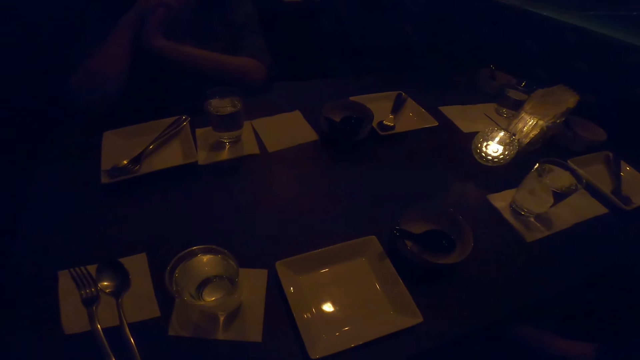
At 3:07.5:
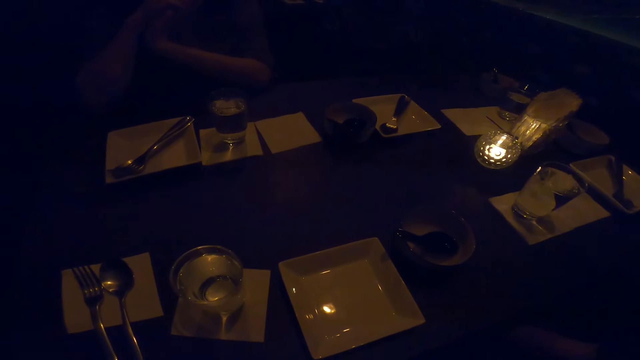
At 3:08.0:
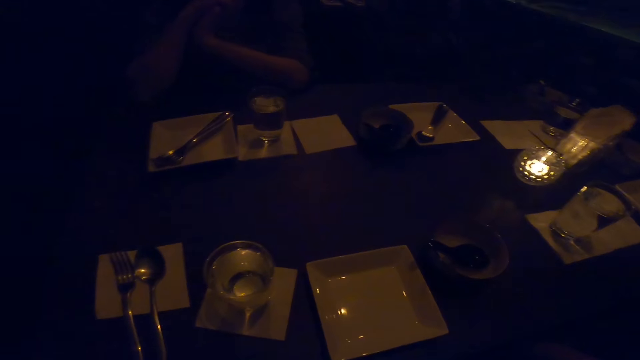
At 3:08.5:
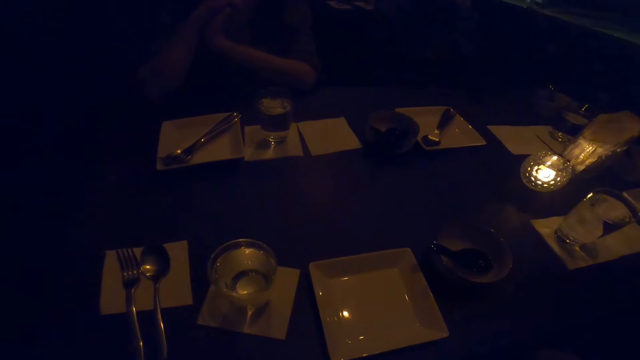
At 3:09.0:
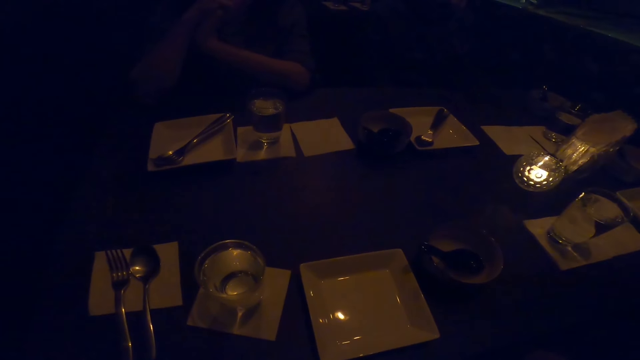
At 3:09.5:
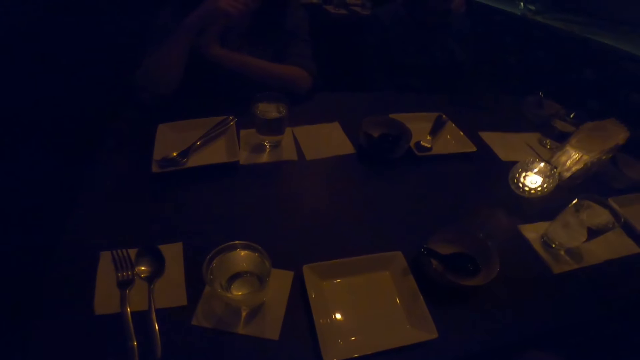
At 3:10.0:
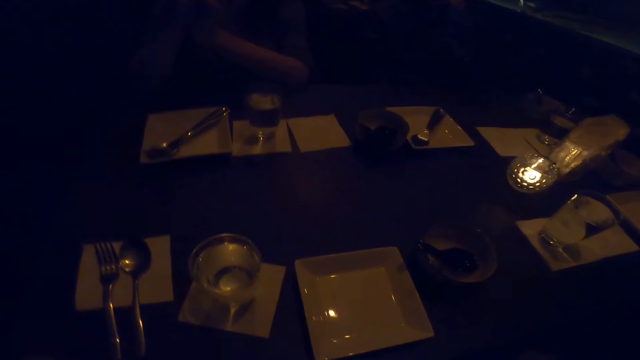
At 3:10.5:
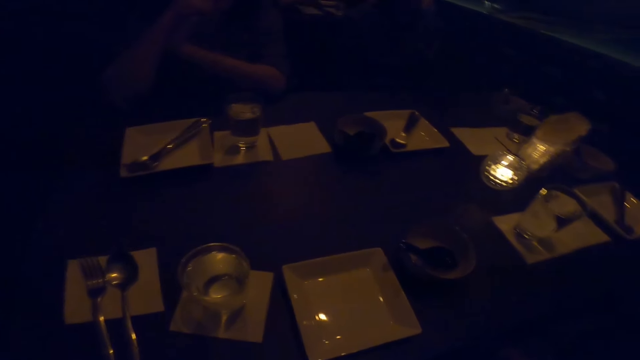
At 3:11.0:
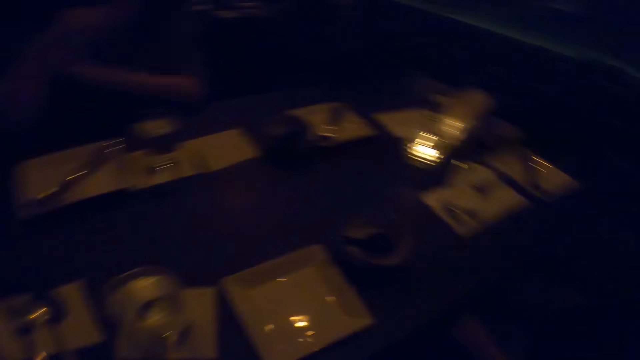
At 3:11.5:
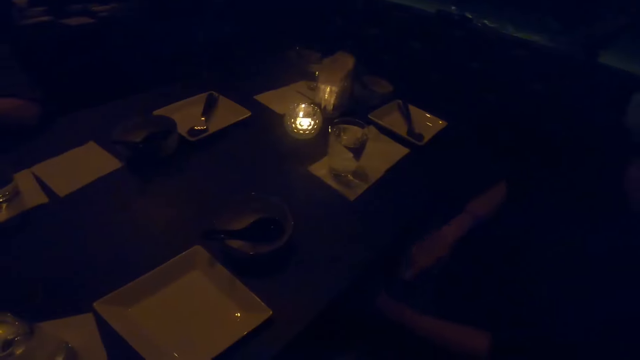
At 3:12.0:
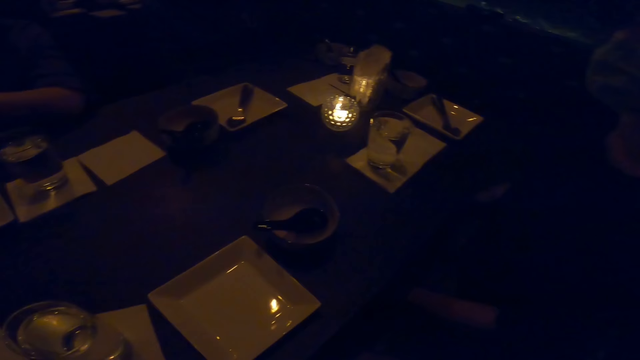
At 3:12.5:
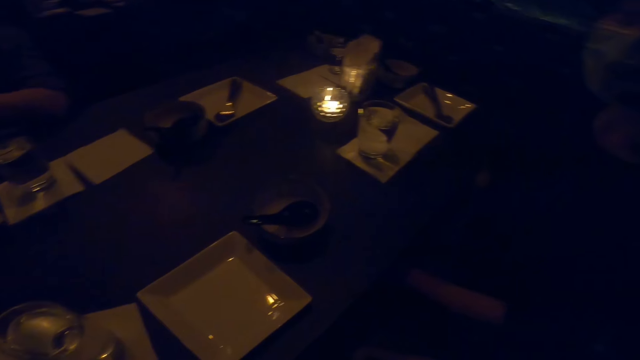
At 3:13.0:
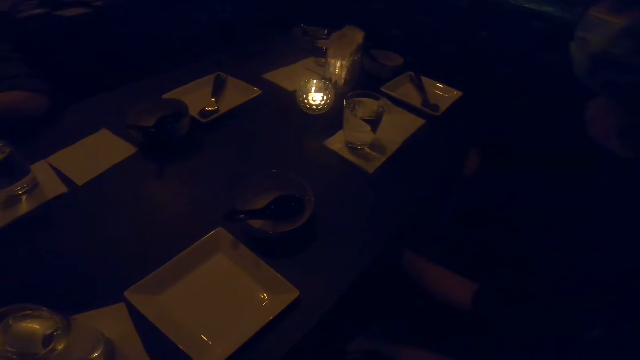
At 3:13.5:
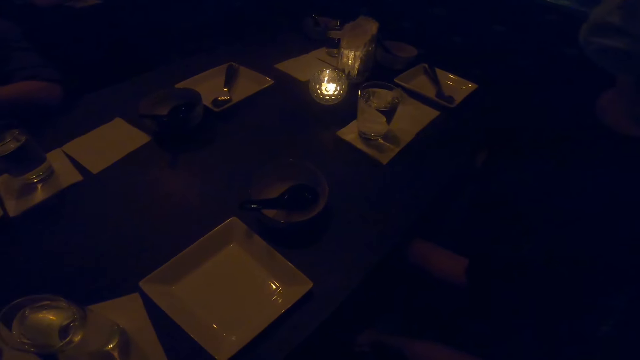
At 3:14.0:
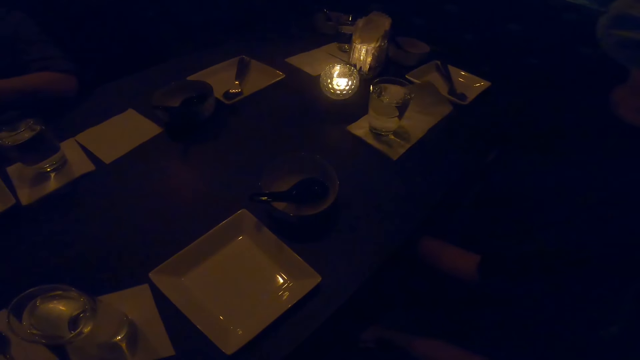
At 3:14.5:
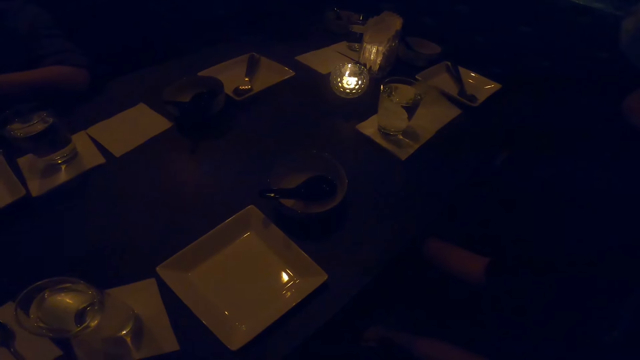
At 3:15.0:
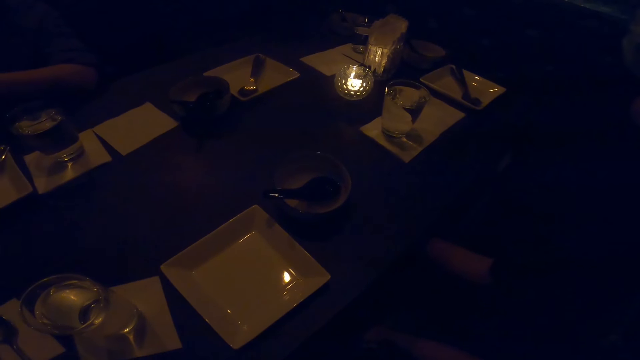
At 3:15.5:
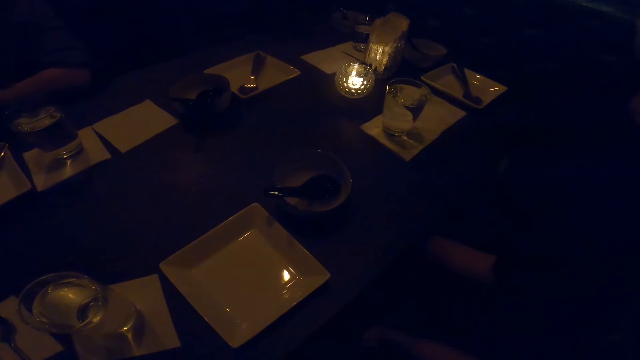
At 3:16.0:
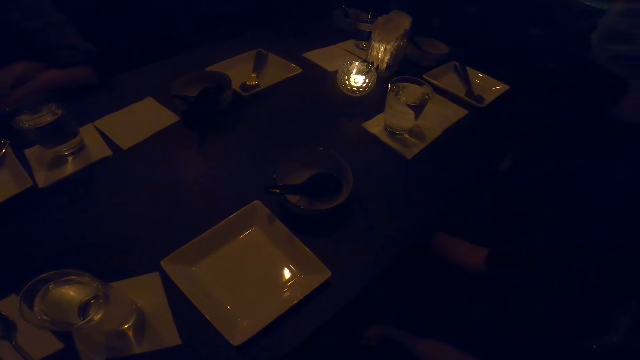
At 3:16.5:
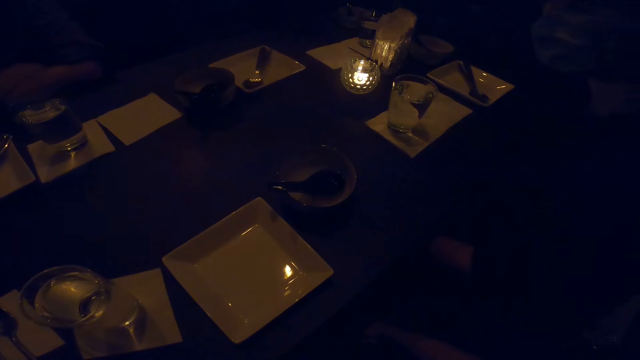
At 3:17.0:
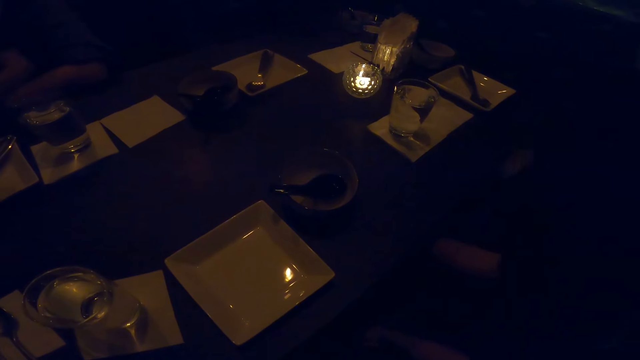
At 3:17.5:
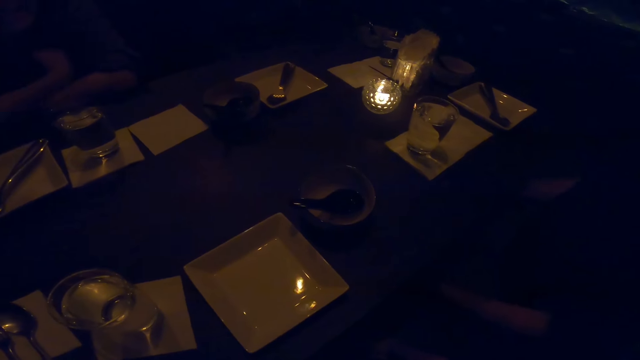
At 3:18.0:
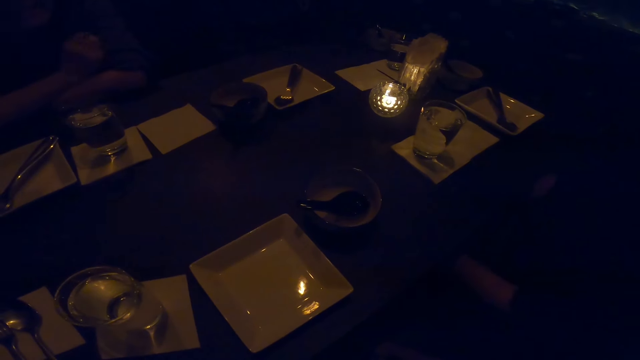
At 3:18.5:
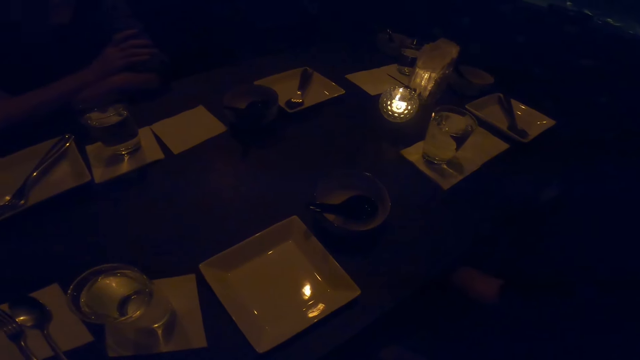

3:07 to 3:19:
The other woman converses with the camera wearer, the first woman and the man.

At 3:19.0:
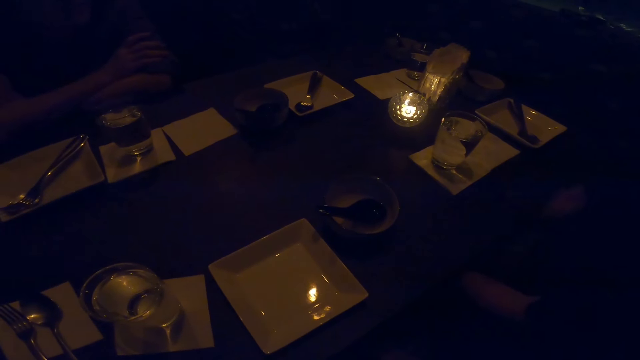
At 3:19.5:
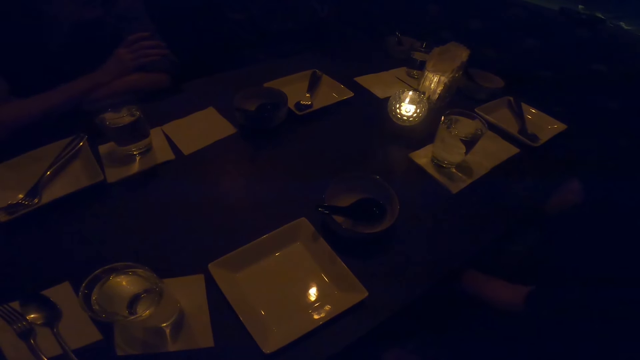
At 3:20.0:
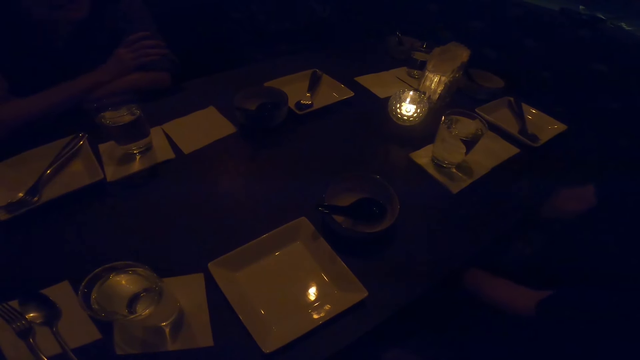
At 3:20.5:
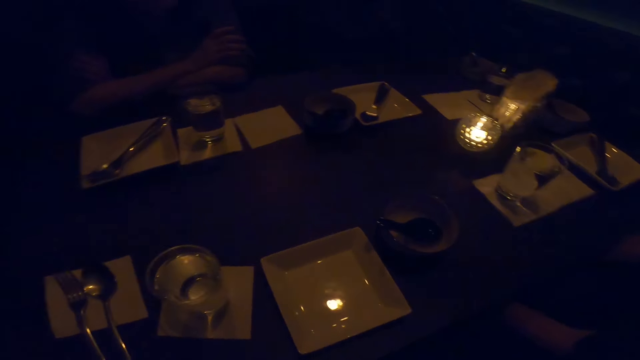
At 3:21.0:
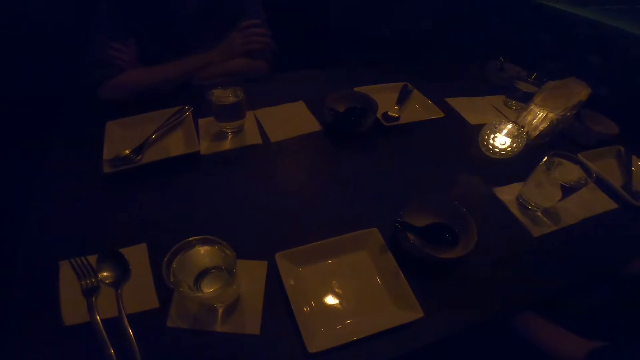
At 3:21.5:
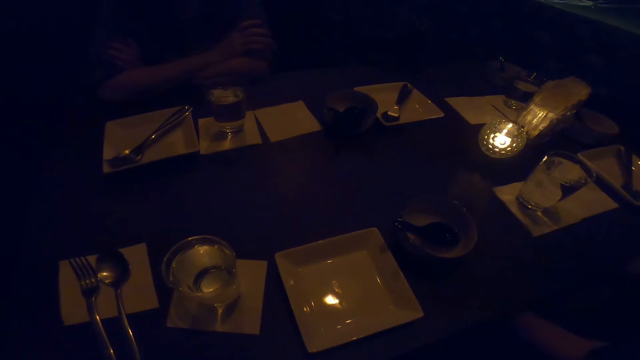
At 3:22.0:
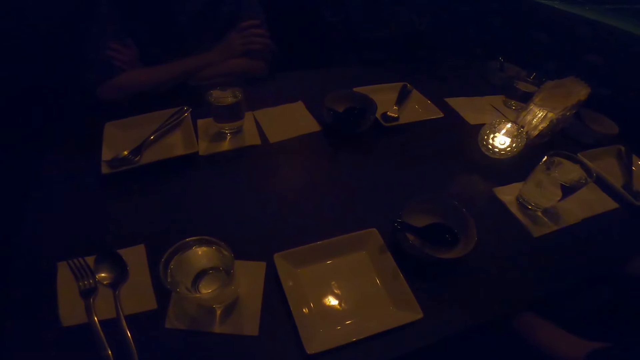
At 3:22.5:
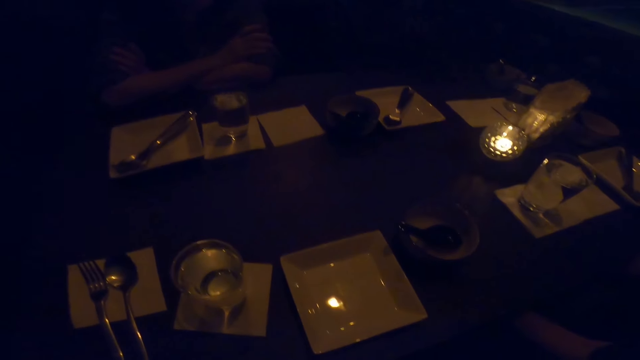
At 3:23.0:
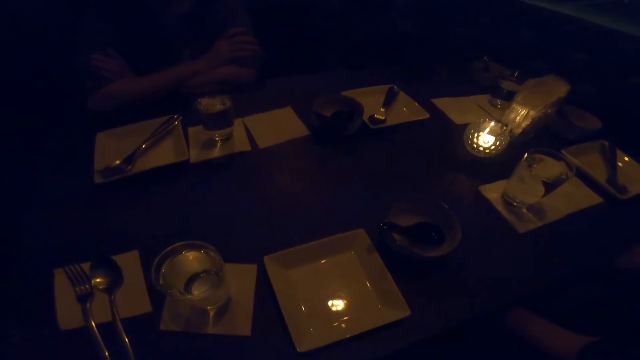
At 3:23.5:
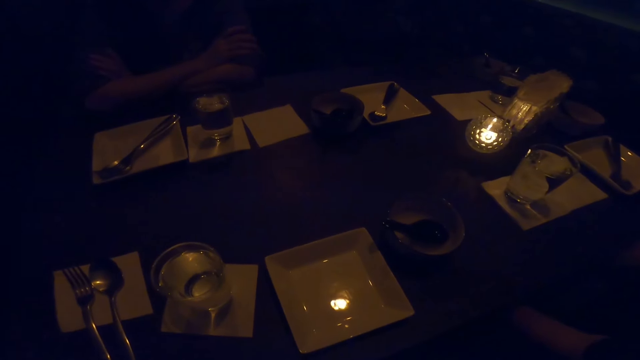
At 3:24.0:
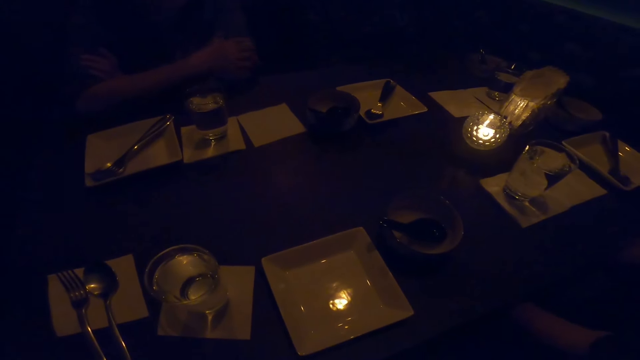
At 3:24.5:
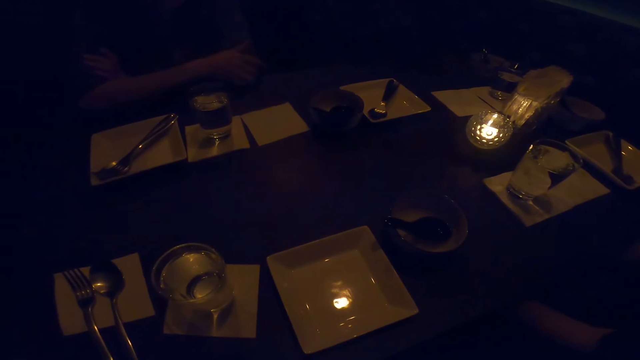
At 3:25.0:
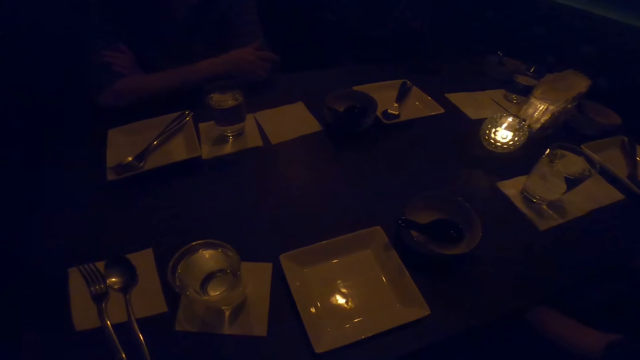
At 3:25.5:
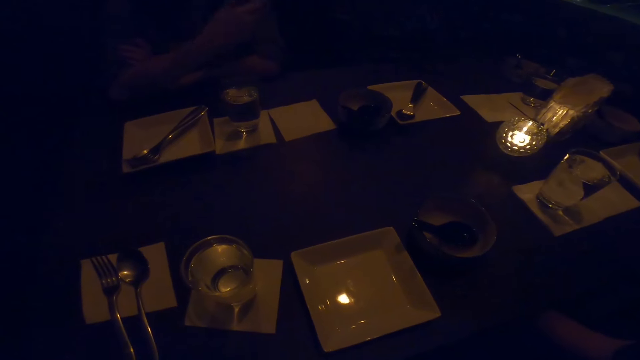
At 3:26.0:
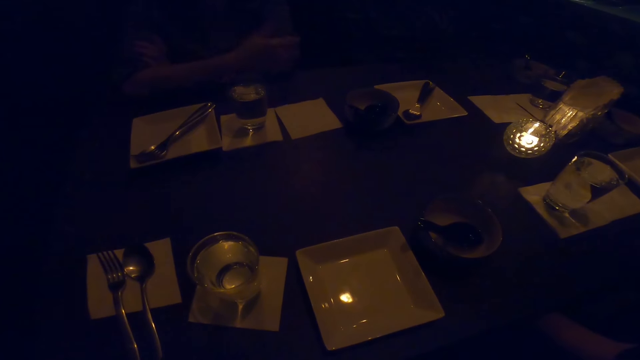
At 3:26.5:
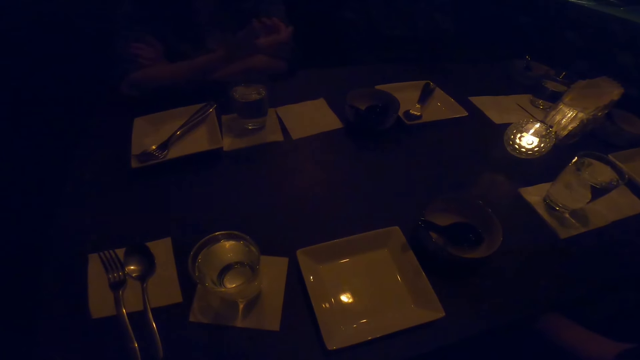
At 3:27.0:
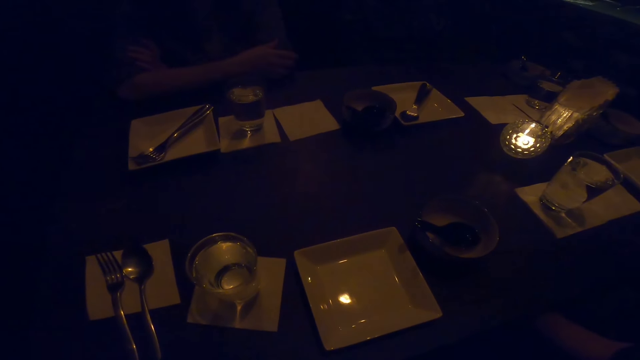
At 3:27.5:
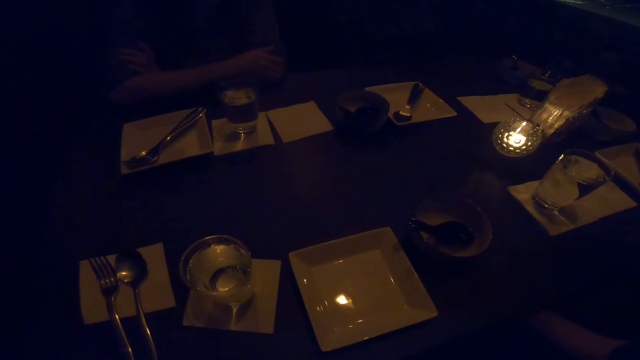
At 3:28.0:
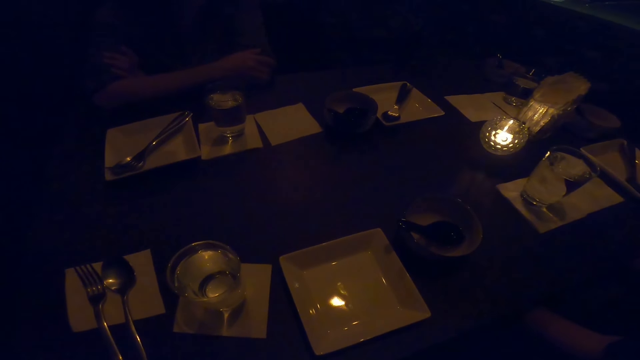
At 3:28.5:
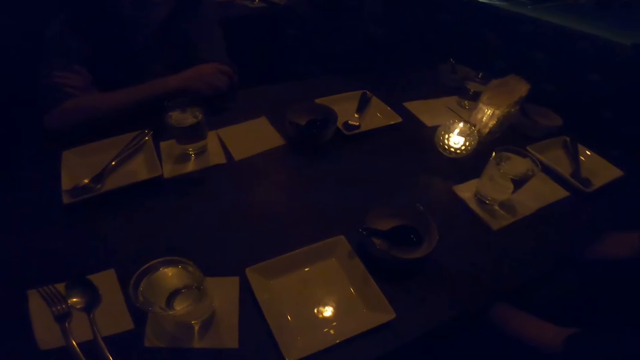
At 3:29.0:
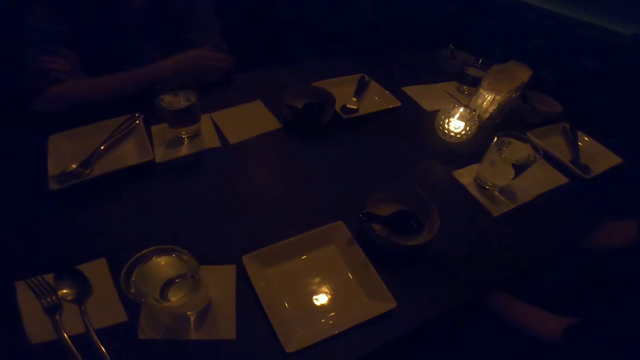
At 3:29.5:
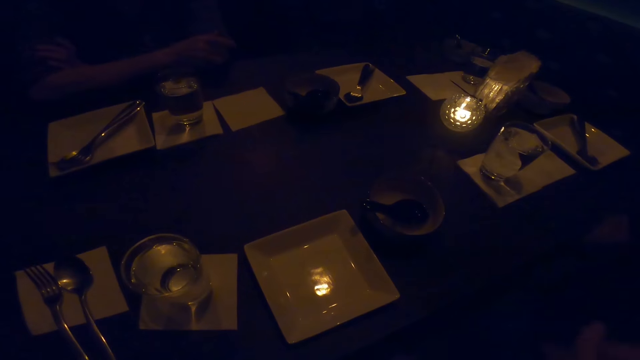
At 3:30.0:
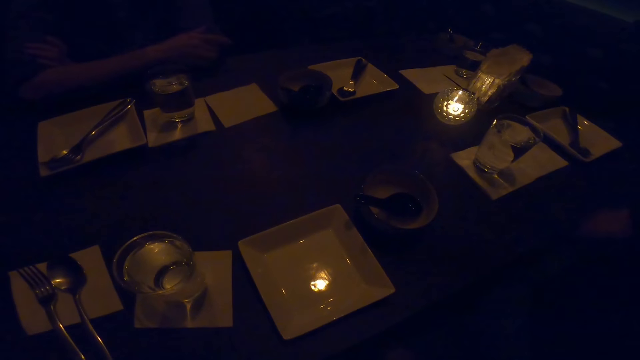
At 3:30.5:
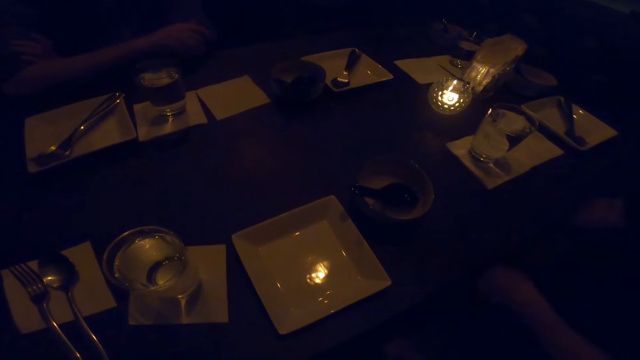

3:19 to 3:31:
The first woman converses with the camera wearer, the other woman and the man.
